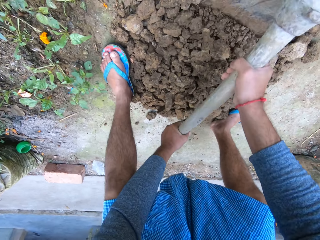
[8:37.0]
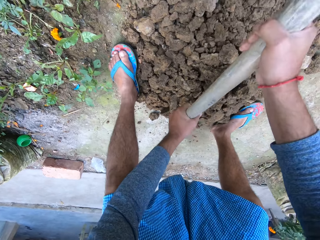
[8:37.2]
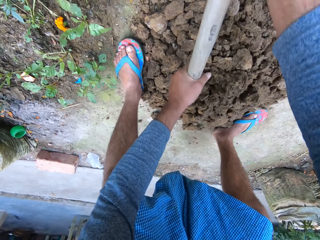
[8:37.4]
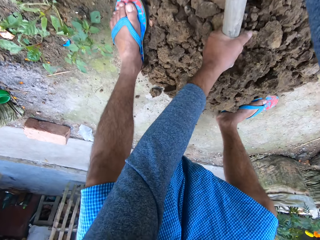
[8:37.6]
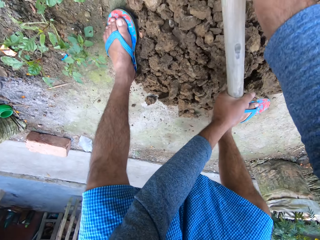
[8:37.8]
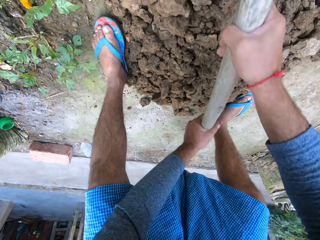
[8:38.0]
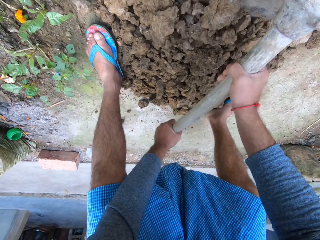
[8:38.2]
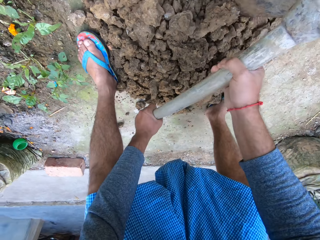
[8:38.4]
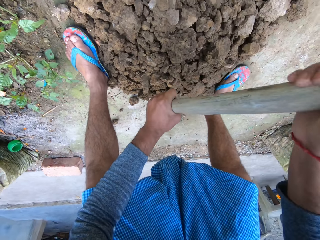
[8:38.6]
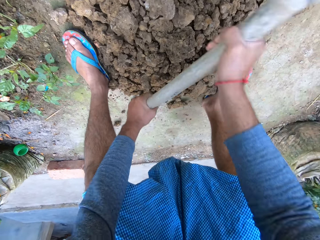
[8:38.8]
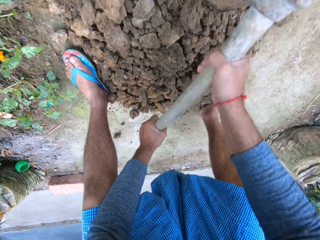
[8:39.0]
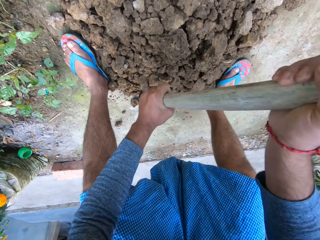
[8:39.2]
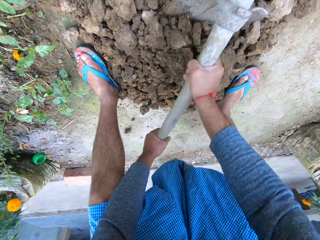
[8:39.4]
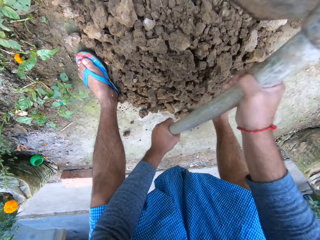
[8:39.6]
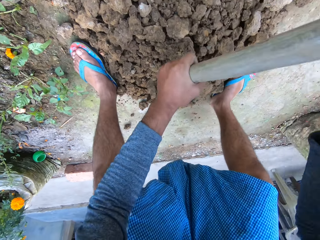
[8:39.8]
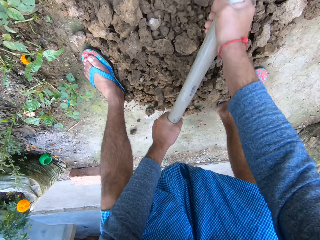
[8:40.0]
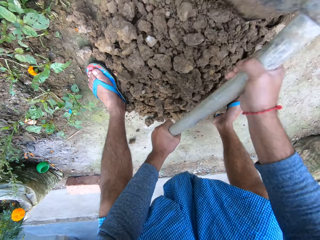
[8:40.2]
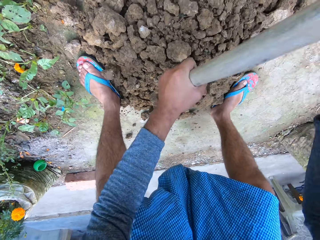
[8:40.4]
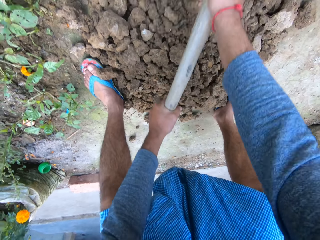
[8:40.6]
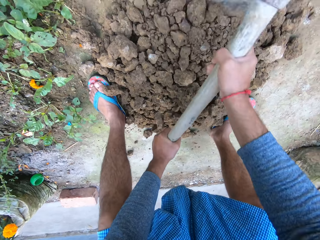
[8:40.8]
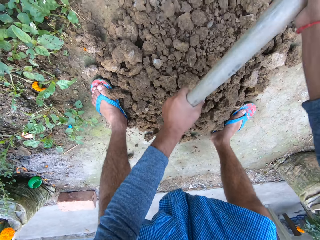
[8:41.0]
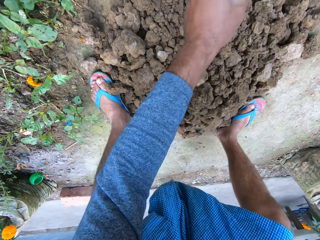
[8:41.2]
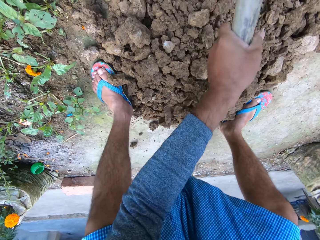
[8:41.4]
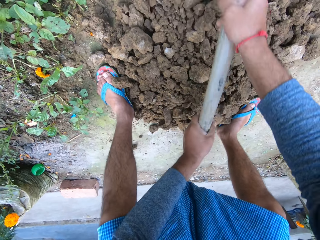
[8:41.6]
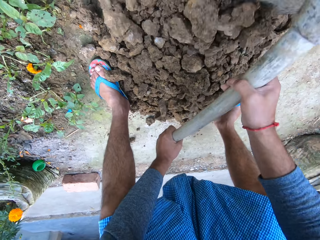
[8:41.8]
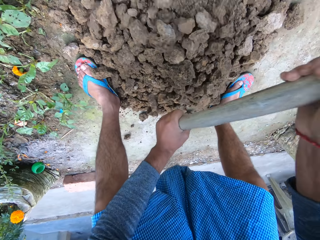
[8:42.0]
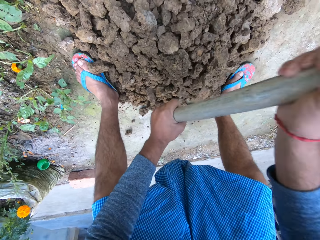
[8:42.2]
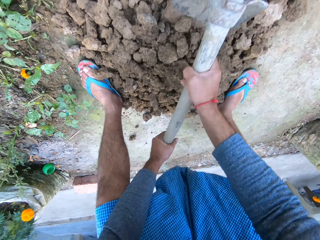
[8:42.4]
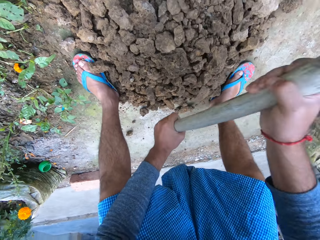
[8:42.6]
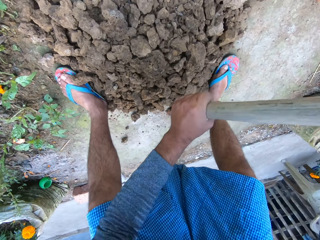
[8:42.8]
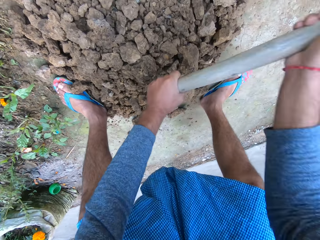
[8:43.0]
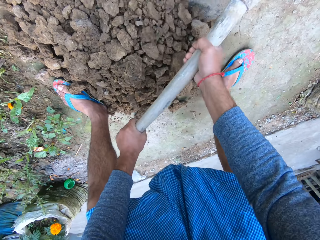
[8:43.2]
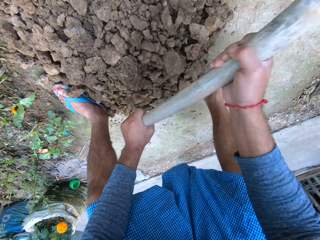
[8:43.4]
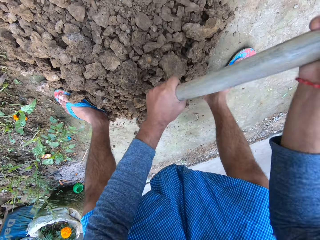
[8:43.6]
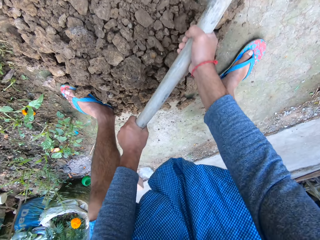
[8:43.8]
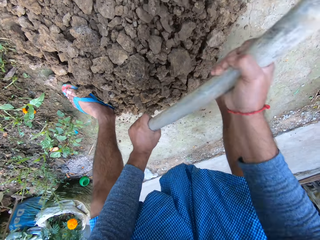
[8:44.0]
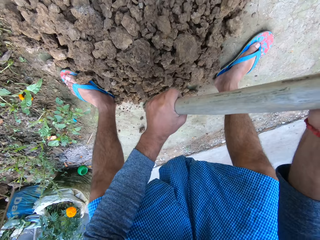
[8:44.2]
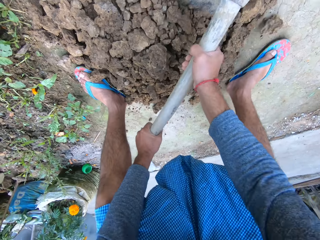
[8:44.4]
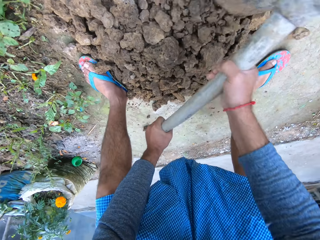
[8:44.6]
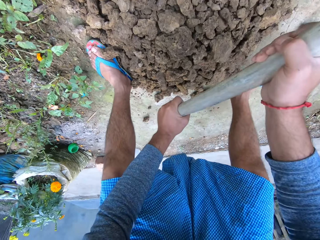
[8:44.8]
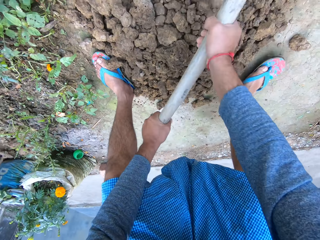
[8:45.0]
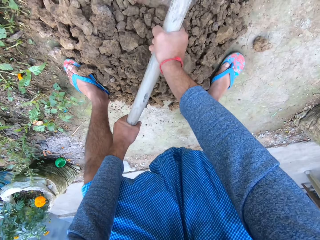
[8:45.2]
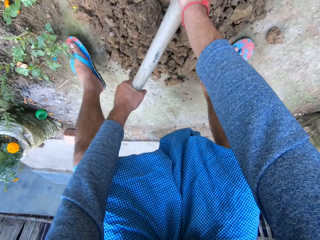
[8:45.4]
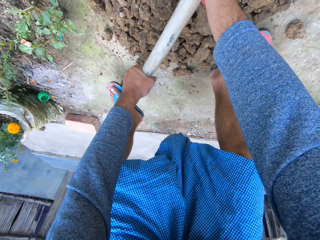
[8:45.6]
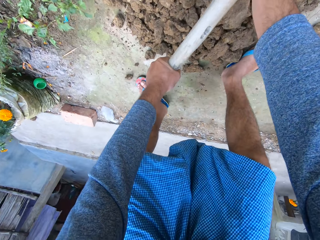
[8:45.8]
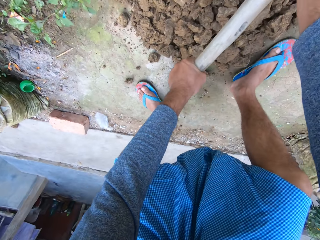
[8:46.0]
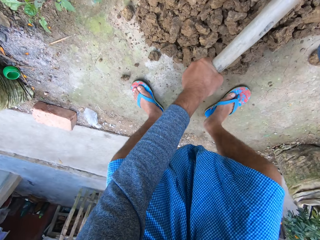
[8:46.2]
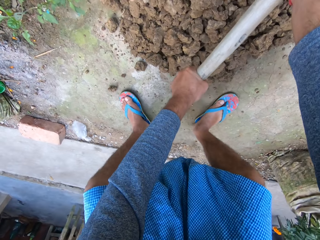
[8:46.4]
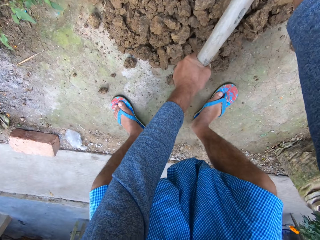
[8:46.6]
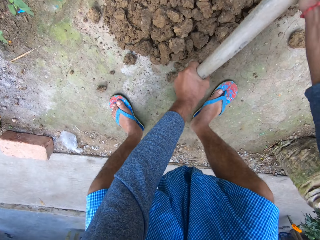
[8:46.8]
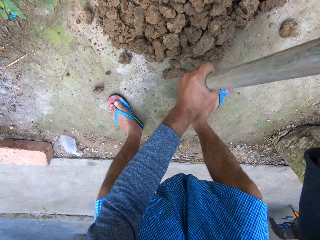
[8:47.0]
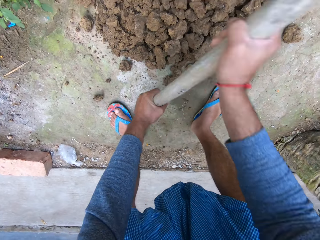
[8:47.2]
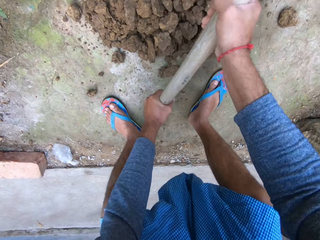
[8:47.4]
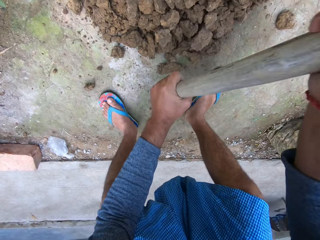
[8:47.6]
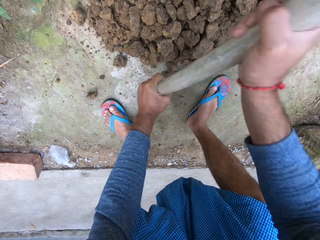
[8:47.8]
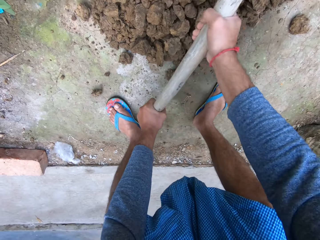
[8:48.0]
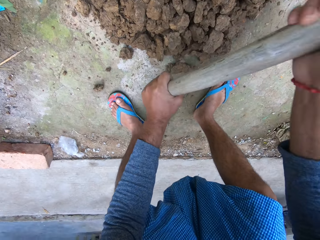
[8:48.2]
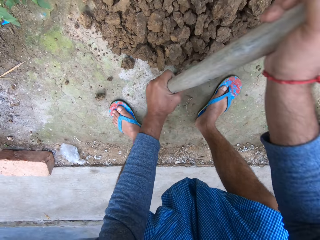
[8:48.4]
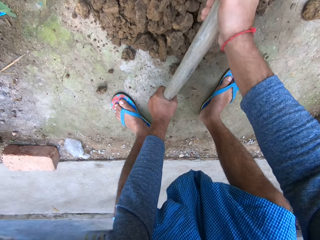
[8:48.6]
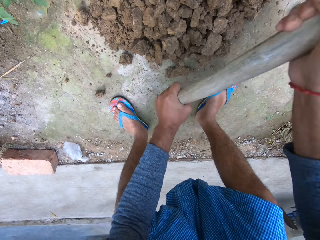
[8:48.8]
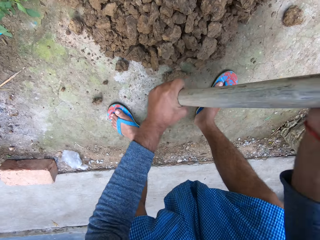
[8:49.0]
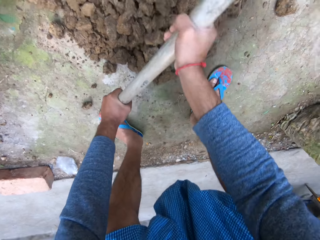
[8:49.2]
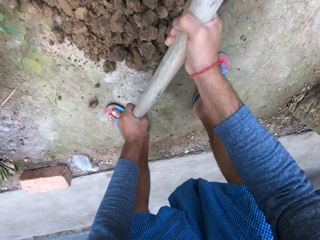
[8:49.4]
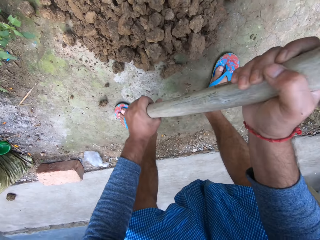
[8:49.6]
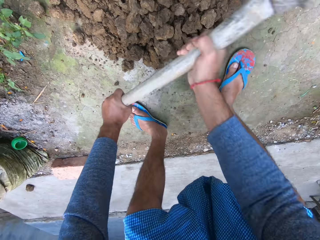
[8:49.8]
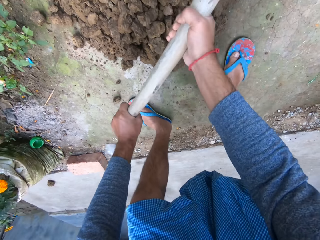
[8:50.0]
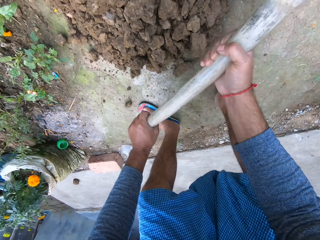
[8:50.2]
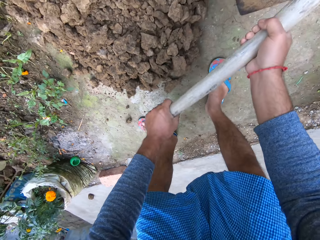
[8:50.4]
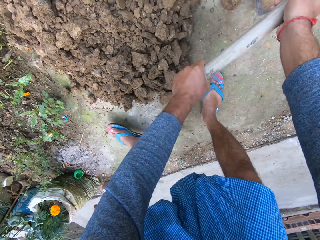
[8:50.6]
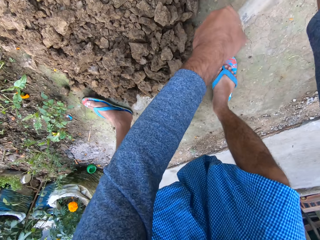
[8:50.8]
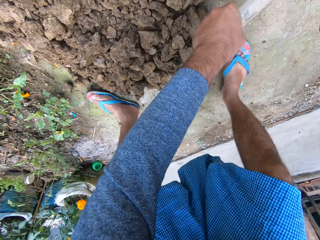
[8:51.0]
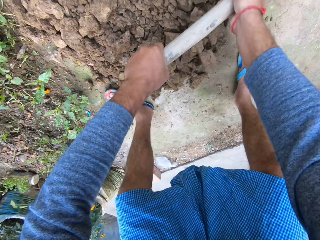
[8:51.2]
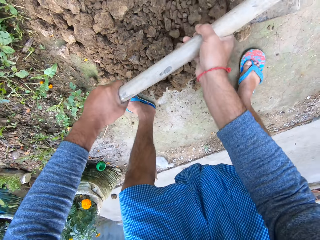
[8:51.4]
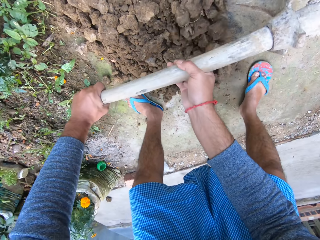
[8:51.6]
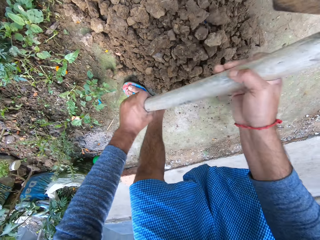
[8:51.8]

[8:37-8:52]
The camera wearer breaks the soil aggregate heap with the hoe in both hands. He adjusts his position. He breaks the lumps of soil with the garden hoe.

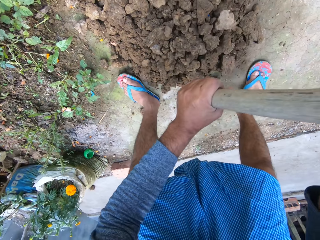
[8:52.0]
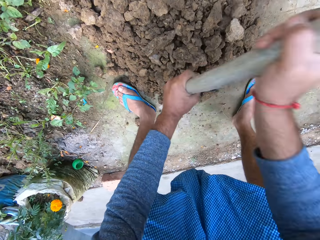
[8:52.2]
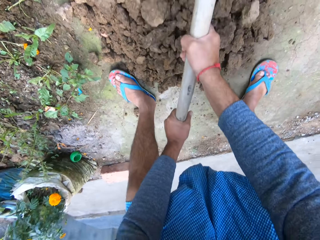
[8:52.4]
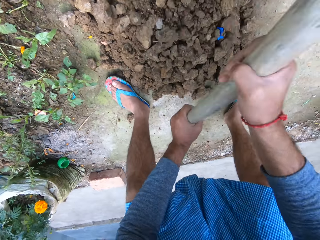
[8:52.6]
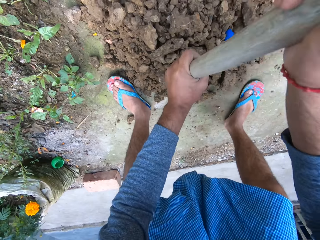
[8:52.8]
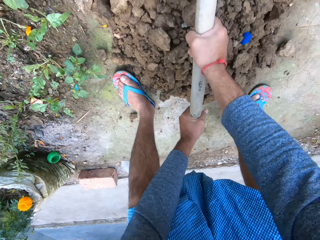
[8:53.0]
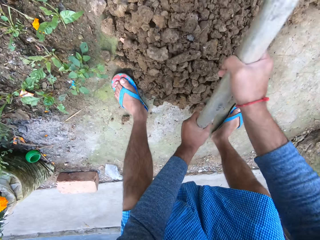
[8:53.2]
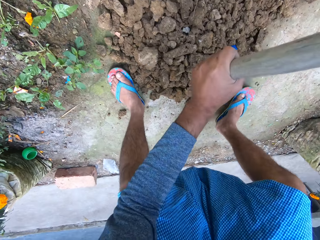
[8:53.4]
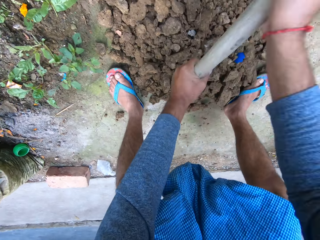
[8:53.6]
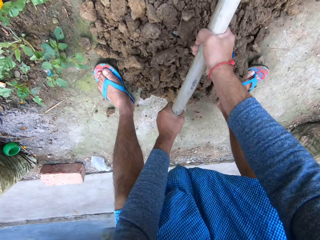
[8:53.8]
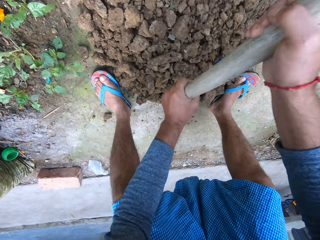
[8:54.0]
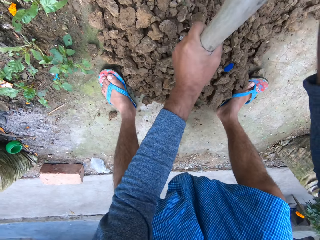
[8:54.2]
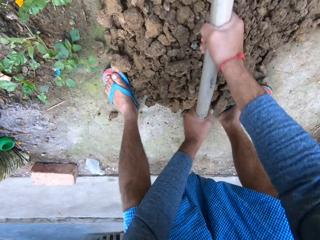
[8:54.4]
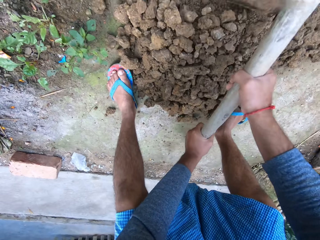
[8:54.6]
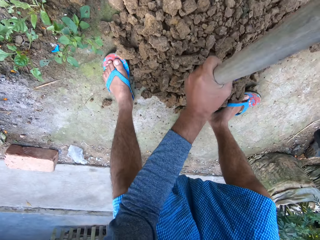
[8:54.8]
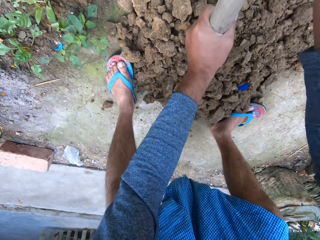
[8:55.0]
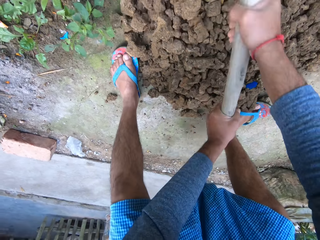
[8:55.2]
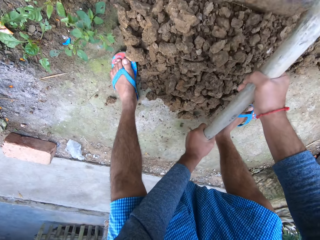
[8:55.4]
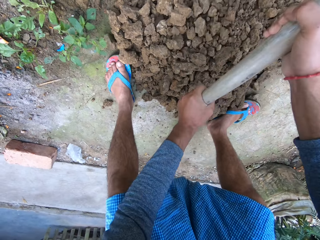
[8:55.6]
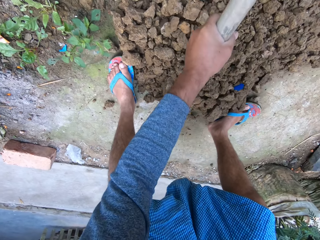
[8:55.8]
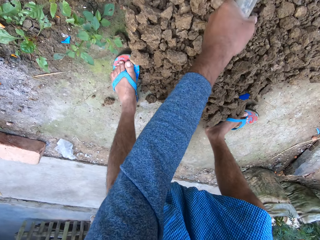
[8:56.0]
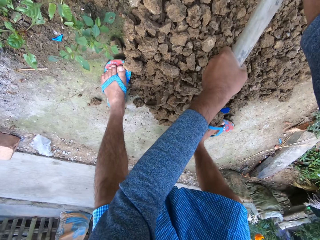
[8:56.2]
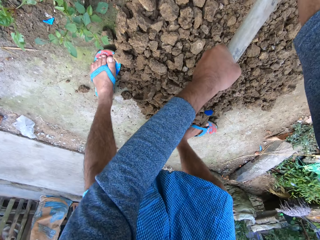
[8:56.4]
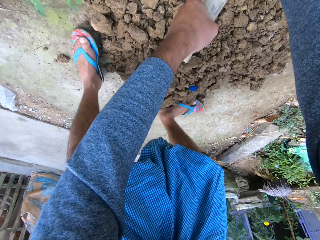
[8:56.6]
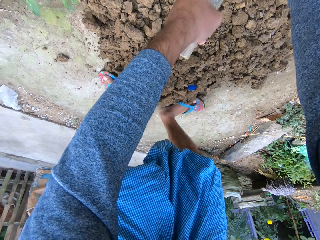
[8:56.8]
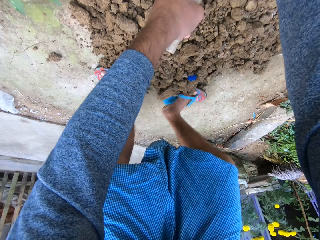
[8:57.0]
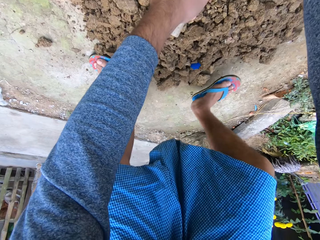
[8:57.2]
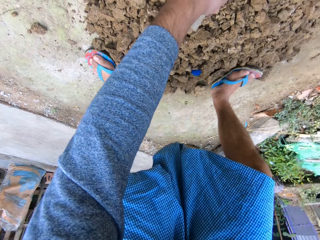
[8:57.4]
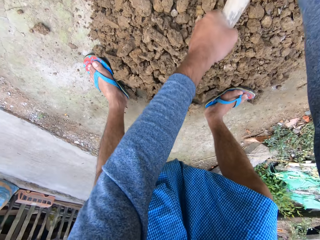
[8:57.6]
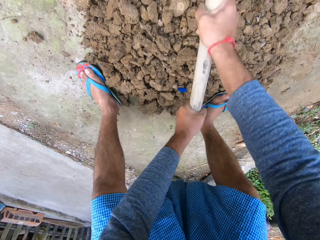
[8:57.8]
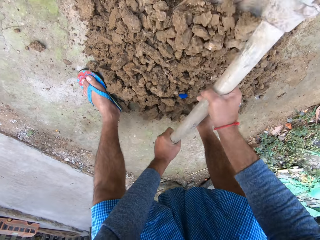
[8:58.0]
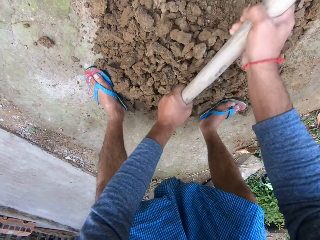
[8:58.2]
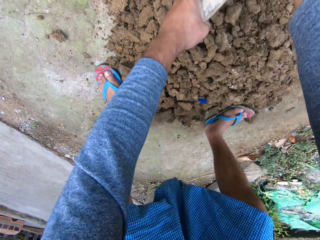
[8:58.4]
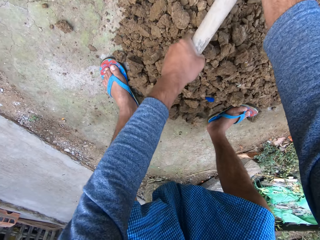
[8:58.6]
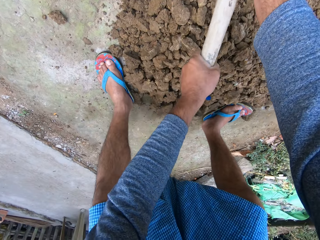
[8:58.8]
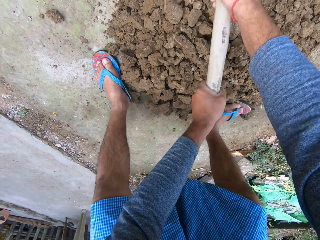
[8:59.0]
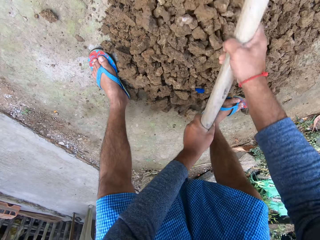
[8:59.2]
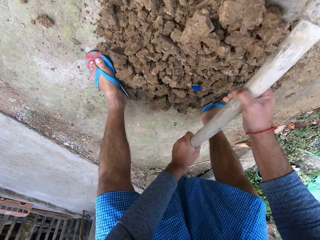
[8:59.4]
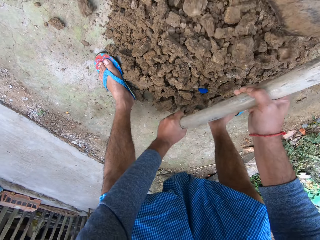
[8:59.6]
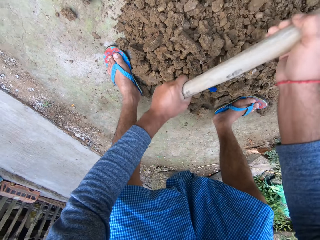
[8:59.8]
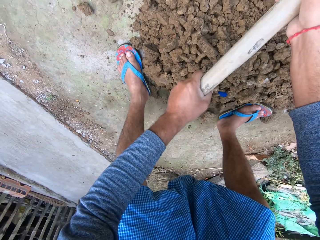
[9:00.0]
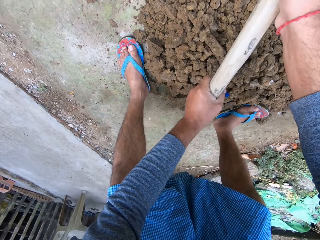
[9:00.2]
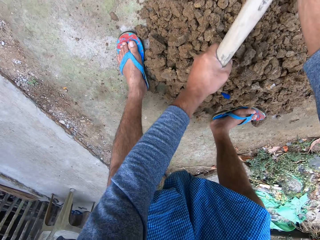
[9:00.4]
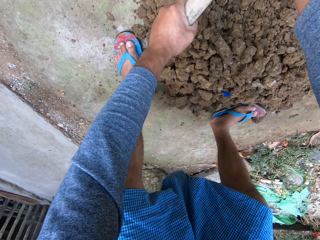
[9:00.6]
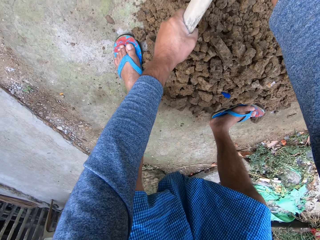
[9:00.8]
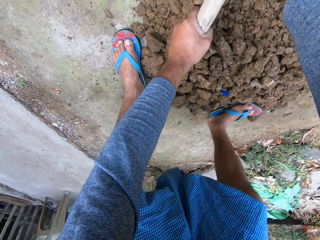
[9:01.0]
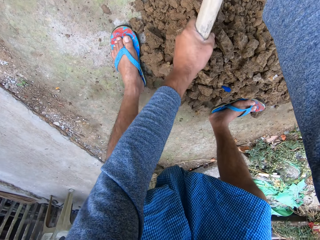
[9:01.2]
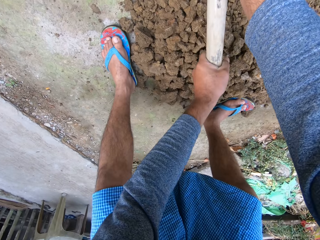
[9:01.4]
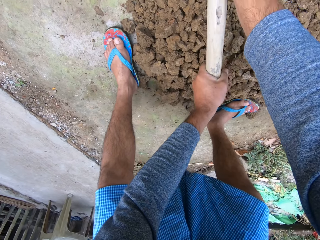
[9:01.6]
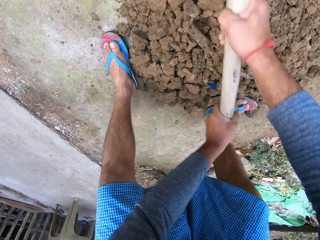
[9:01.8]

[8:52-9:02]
The camera wearer adjusts his position. He moves the lumps of soil towards himself.
